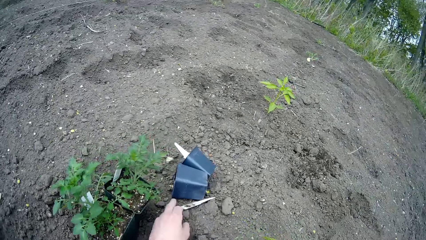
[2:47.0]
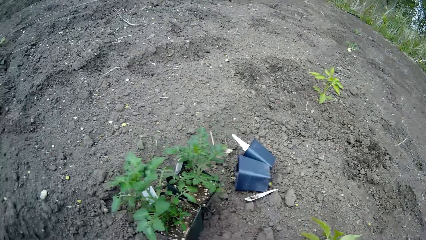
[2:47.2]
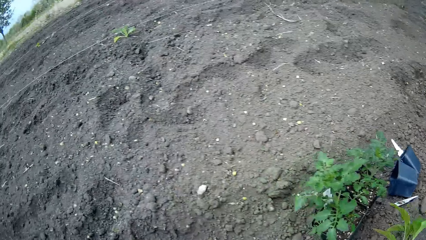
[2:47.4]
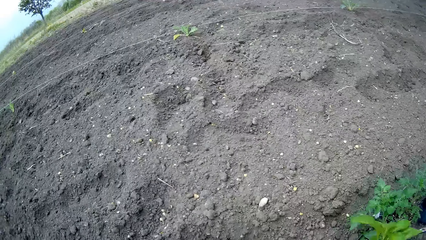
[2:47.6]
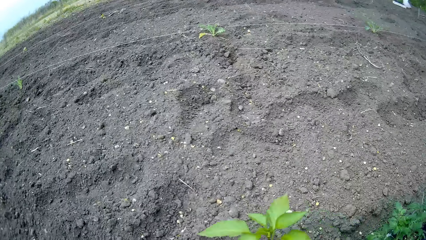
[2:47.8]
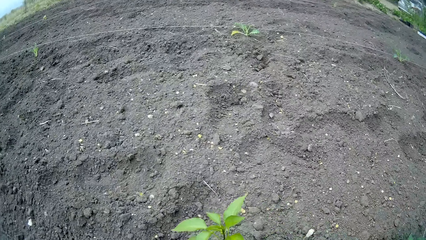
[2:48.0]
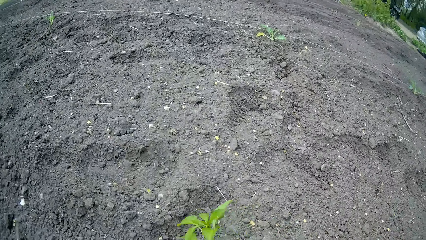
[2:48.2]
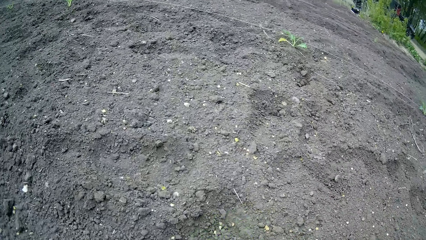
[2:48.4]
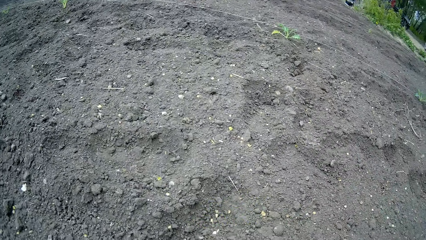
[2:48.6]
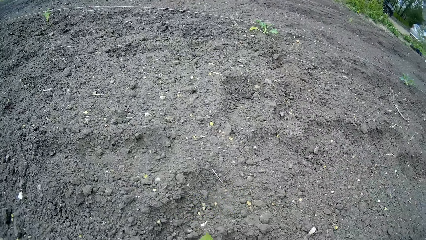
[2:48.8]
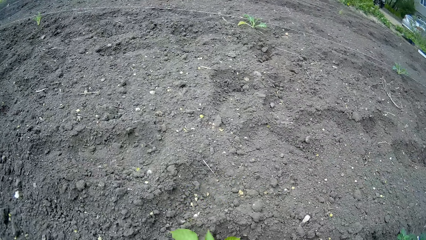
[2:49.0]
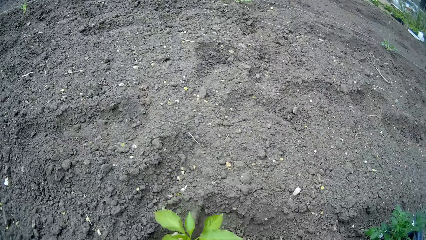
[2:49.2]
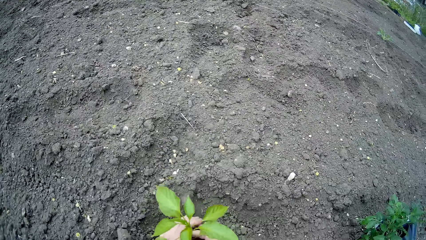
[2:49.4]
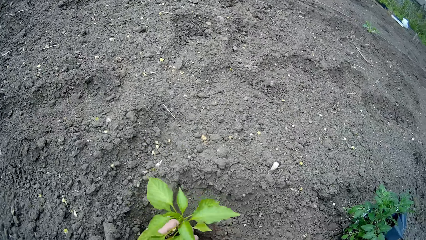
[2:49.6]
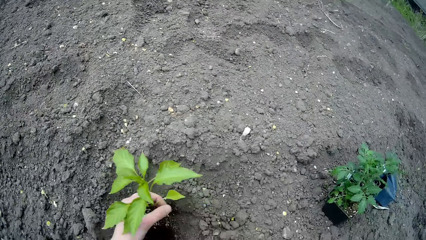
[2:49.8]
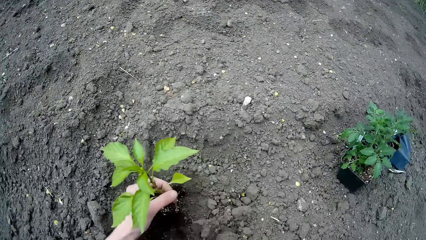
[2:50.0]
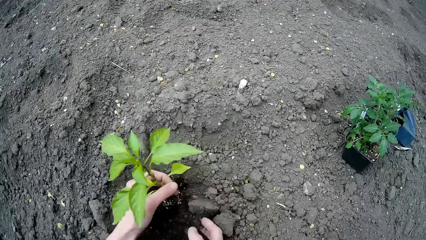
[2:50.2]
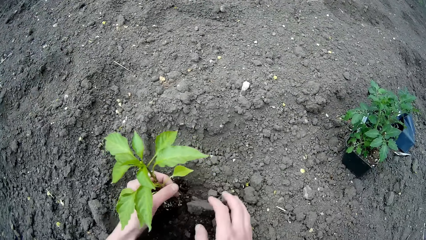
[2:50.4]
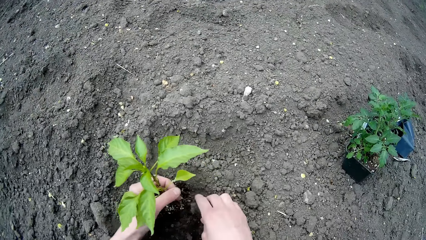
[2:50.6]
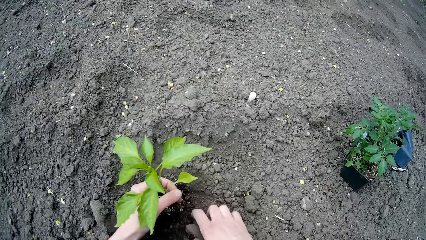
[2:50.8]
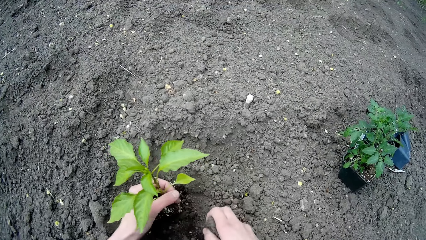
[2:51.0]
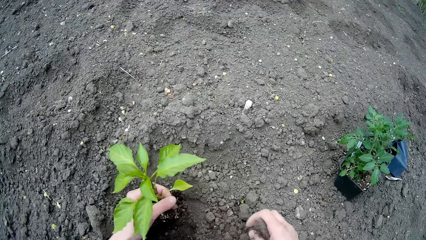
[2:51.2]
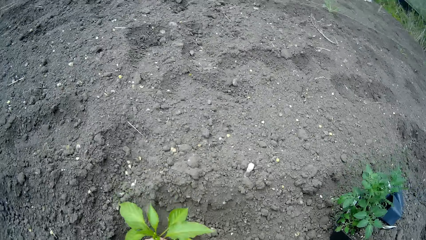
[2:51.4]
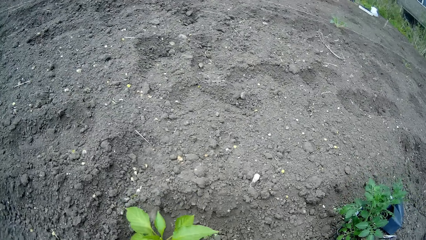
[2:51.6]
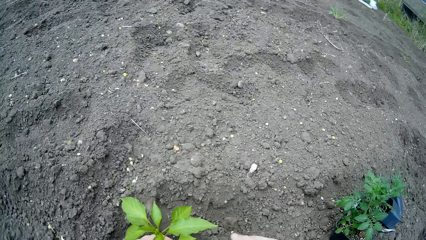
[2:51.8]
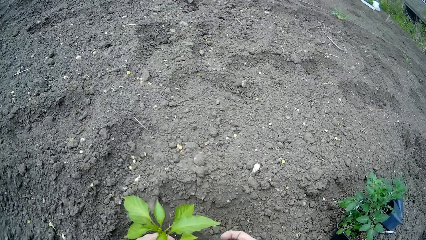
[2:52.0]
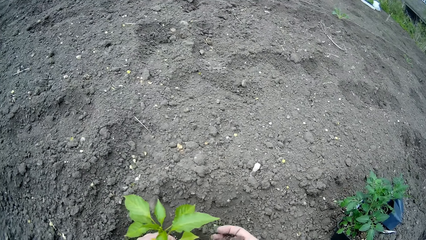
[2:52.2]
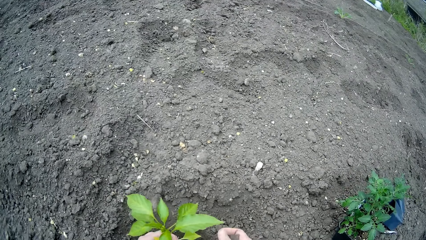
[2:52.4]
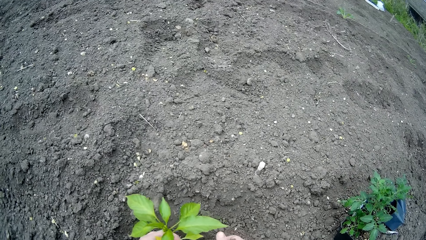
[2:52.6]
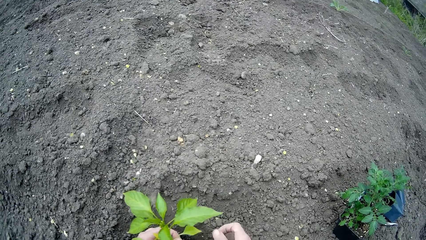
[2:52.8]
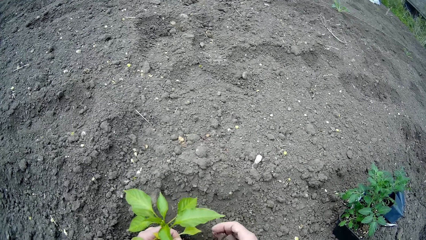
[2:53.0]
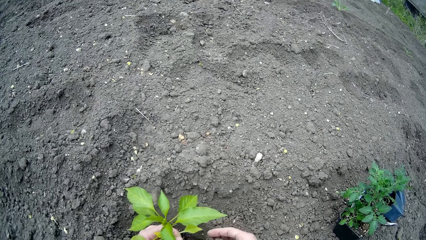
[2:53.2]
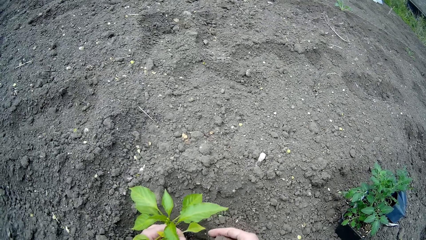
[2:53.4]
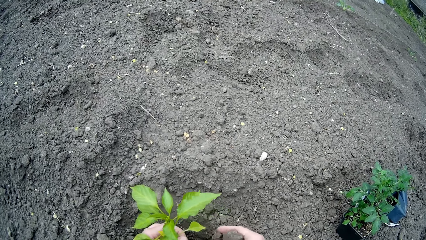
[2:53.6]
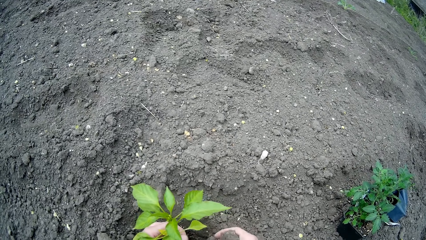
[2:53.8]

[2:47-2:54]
The camera wearer drops the tag on the ground with his left hand. He plants the seedling with both hands.

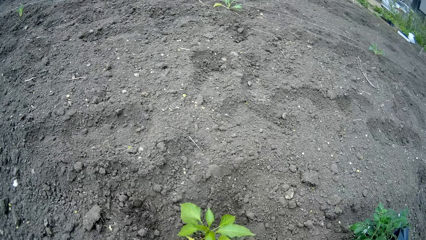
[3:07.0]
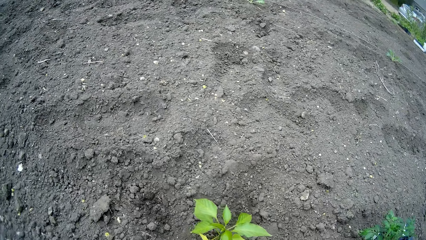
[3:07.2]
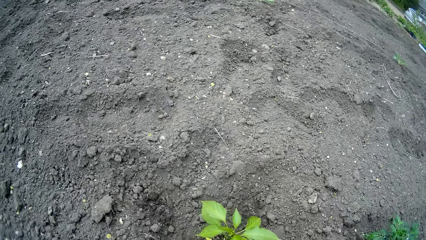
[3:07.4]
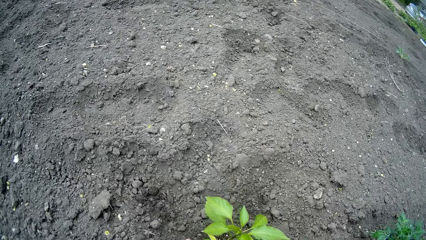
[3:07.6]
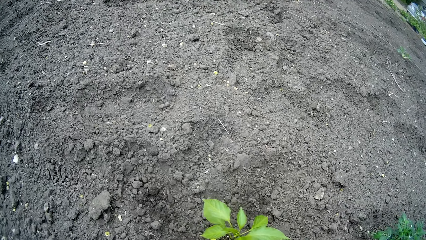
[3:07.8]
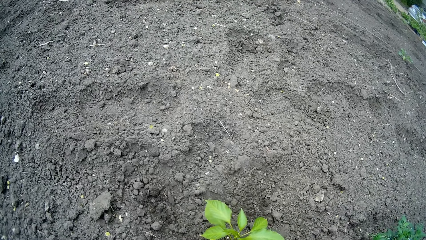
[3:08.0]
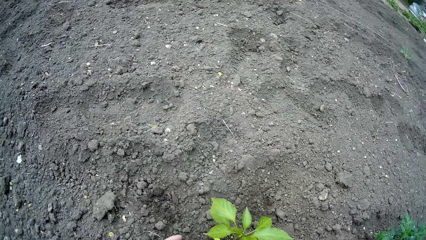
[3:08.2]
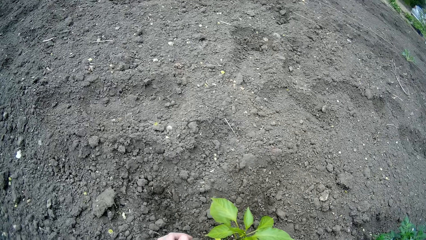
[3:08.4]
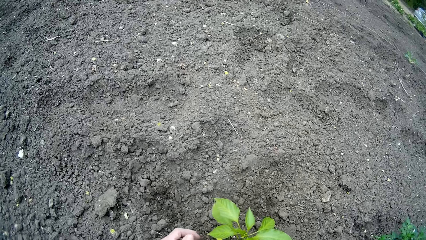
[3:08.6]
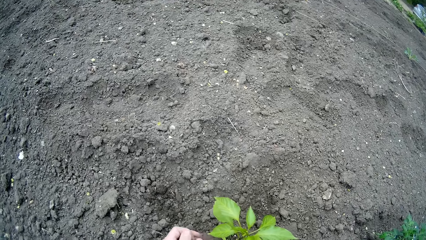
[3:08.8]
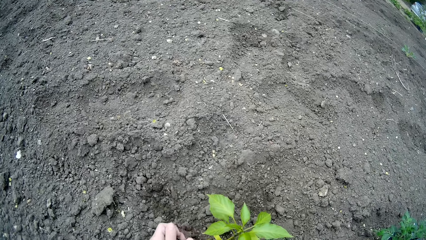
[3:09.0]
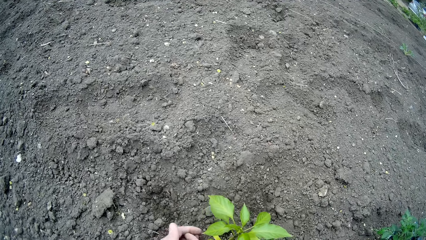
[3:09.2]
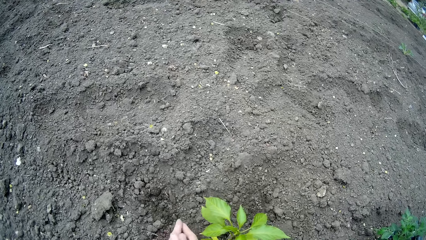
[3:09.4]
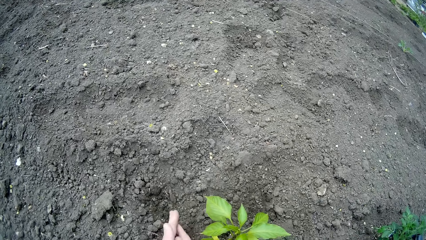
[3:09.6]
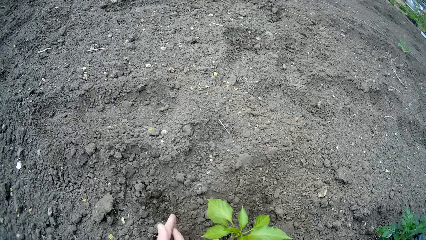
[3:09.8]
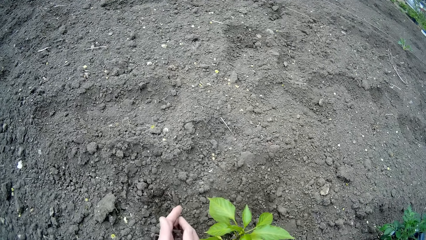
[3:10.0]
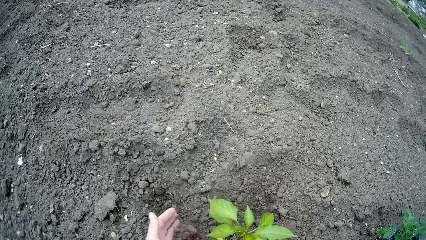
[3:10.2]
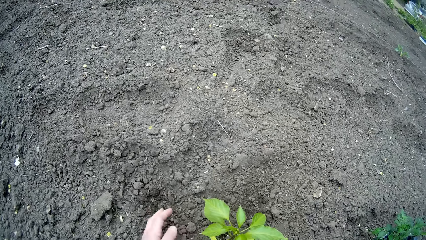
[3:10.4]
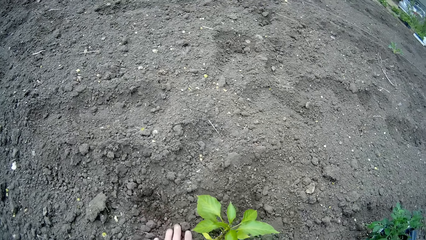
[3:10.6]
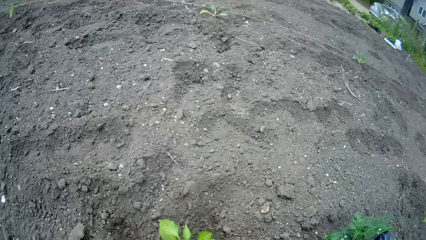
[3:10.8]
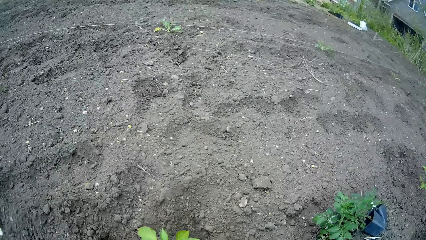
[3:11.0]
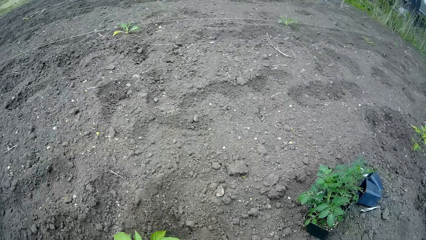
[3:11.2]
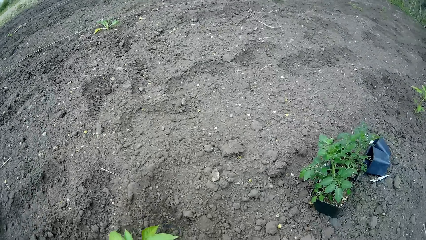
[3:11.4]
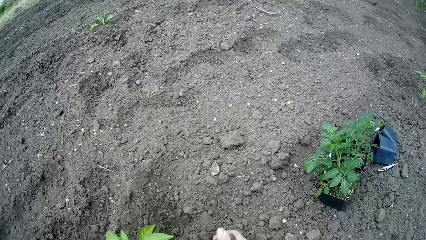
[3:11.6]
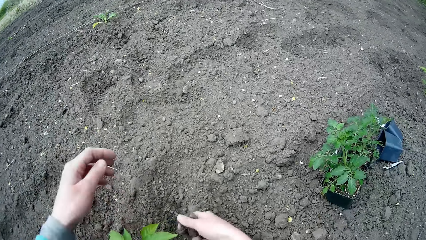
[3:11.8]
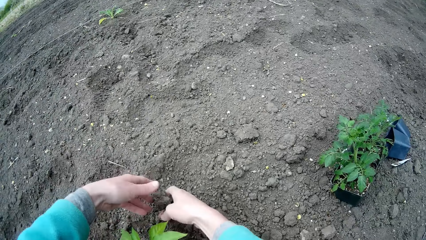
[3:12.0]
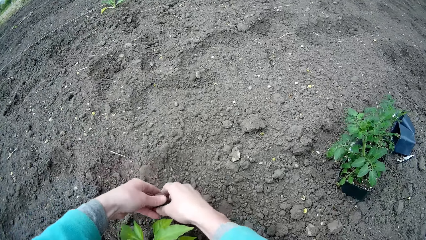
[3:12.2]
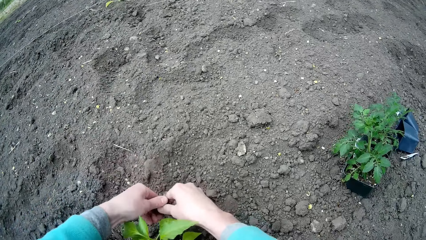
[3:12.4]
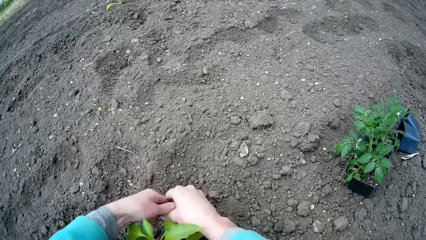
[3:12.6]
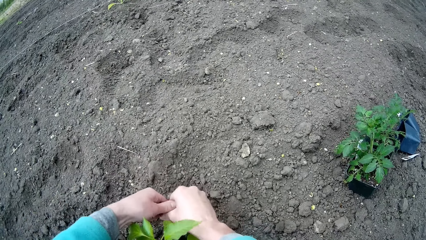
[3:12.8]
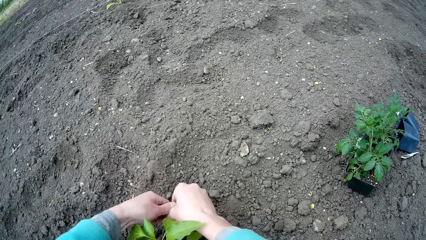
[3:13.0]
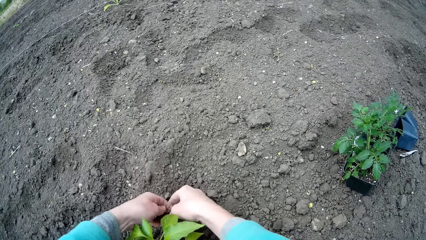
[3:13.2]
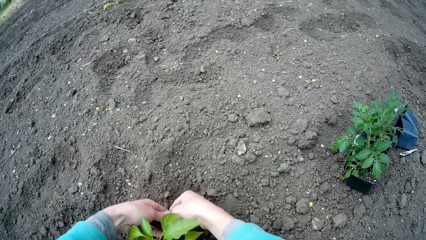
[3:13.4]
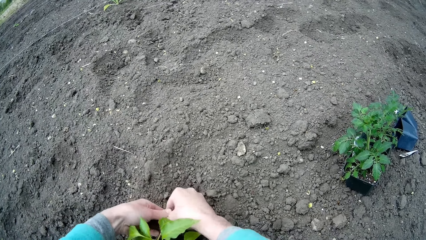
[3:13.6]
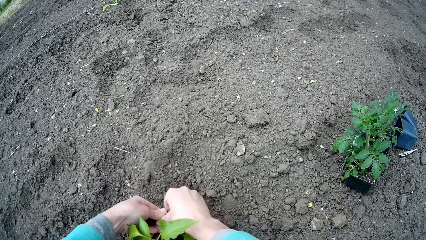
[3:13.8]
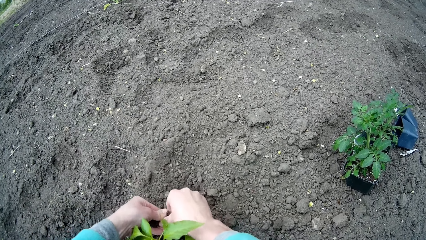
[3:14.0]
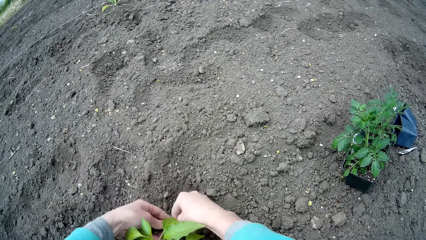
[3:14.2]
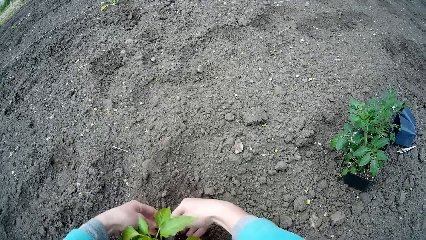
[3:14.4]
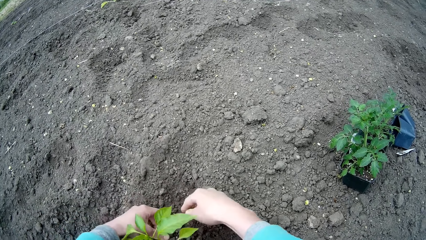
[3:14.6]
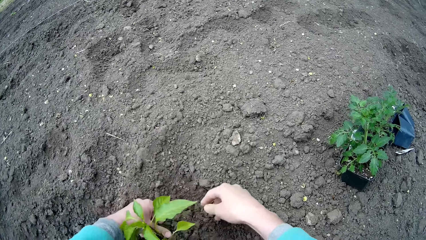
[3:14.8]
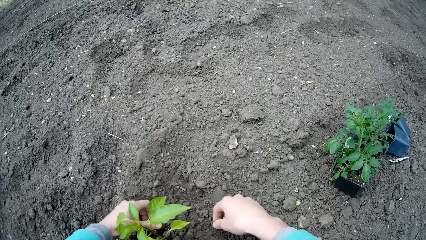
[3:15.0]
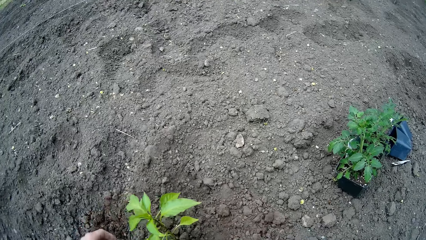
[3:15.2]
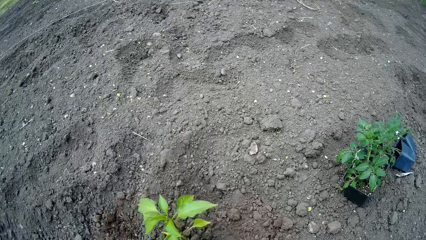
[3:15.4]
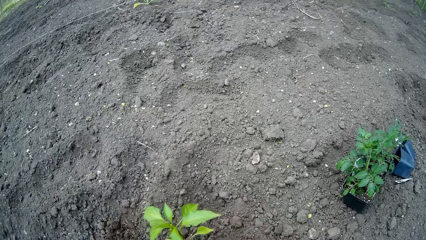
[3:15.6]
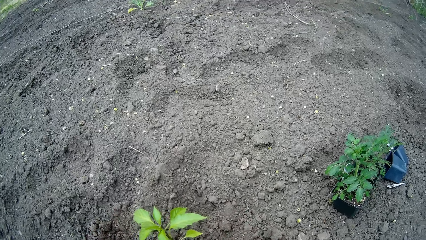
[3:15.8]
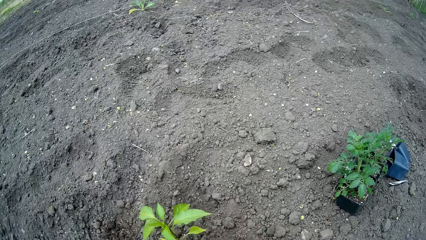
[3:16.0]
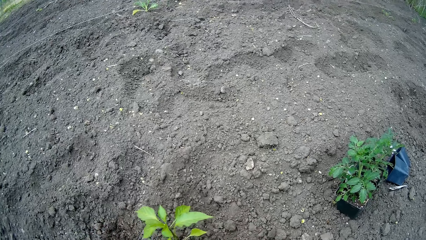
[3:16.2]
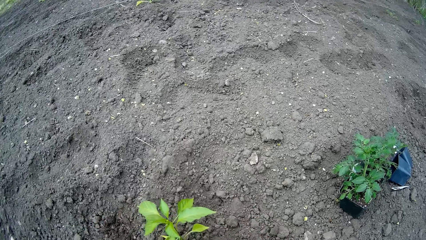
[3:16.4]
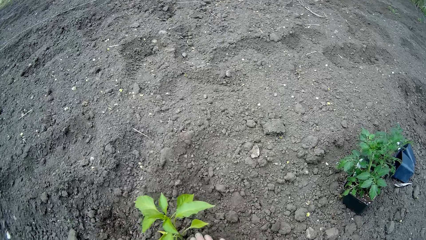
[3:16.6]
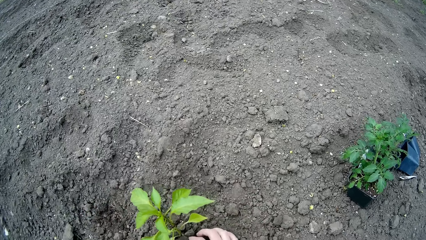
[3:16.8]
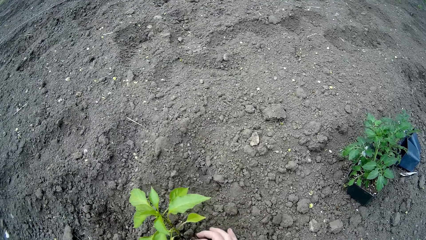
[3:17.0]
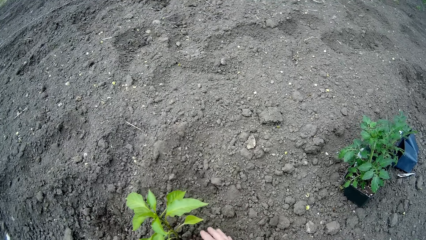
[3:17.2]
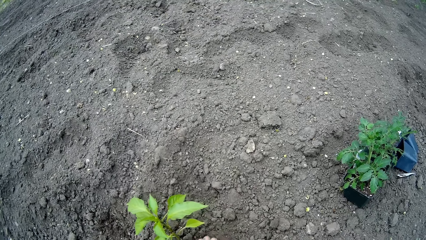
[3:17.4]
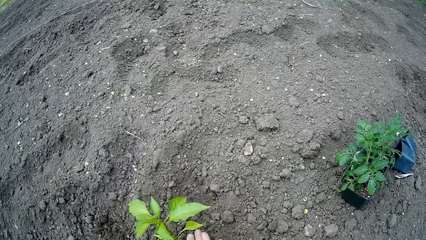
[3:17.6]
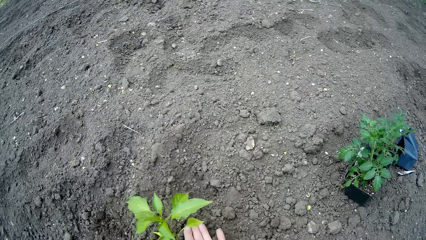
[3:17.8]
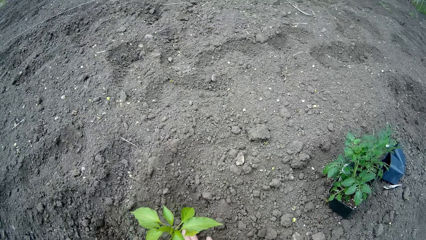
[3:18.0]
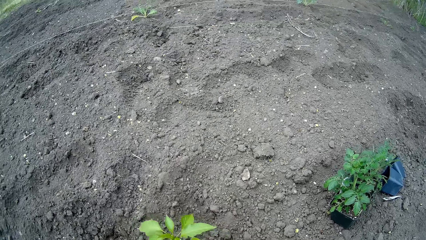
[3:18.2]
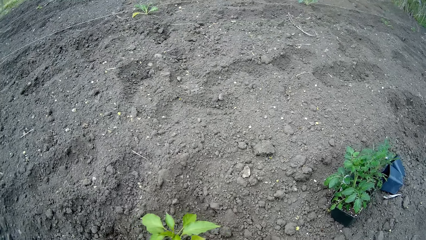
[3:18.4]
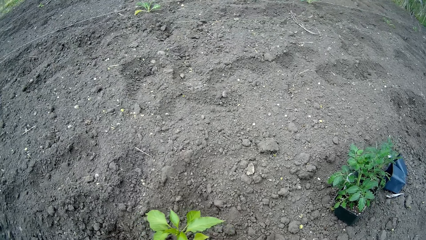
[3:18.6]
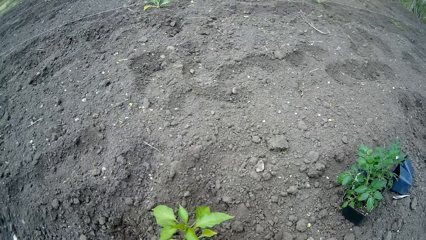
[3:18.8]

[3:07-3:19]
The camera wearer breaks sand apart with both hands.
